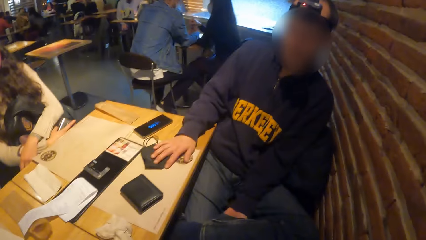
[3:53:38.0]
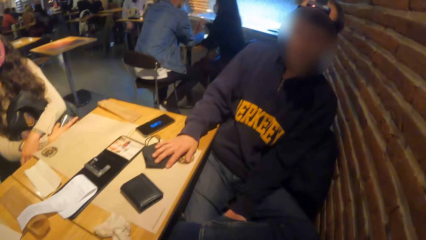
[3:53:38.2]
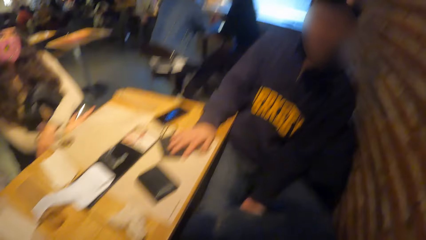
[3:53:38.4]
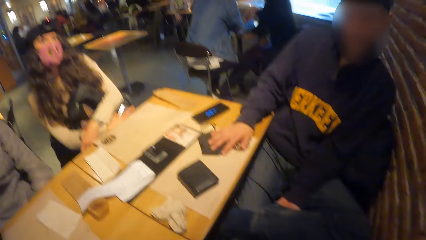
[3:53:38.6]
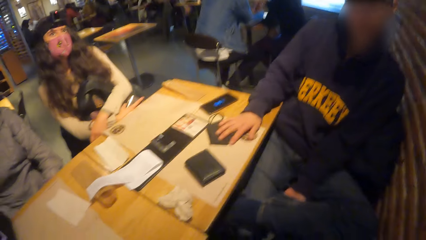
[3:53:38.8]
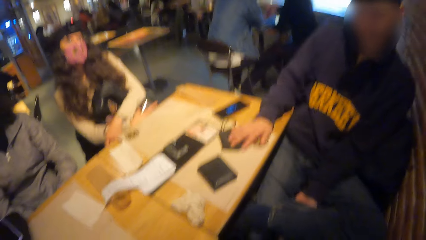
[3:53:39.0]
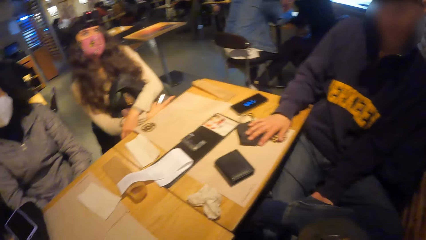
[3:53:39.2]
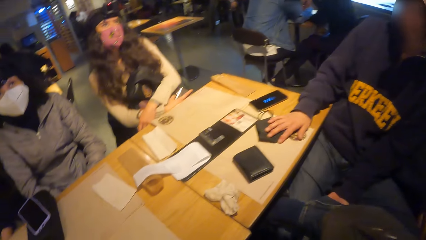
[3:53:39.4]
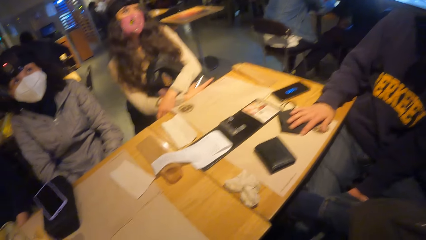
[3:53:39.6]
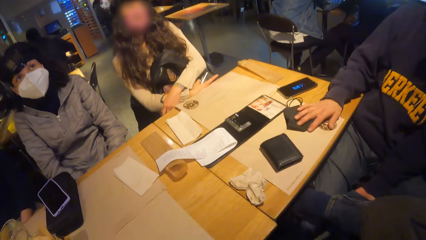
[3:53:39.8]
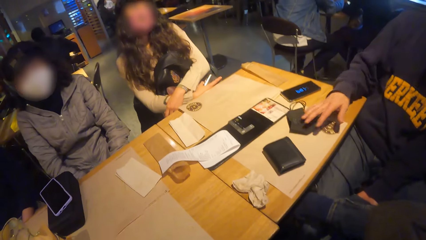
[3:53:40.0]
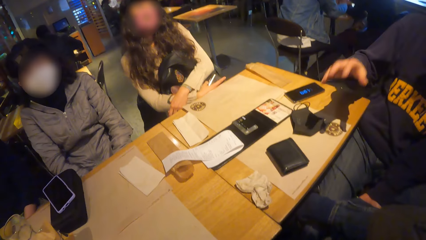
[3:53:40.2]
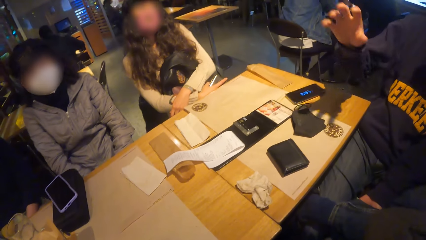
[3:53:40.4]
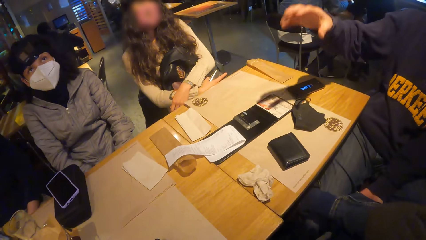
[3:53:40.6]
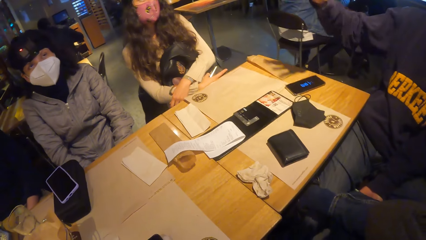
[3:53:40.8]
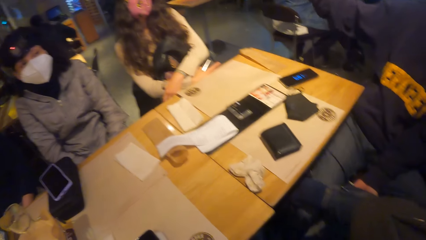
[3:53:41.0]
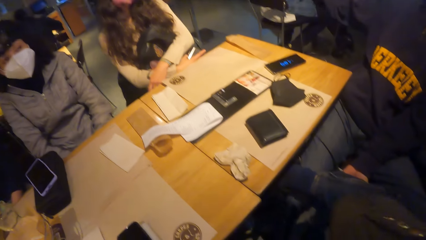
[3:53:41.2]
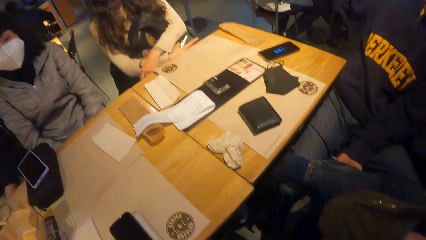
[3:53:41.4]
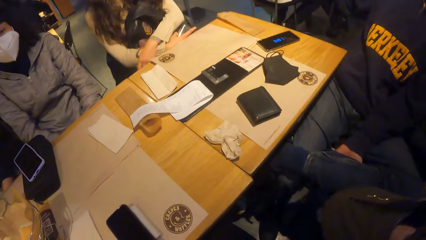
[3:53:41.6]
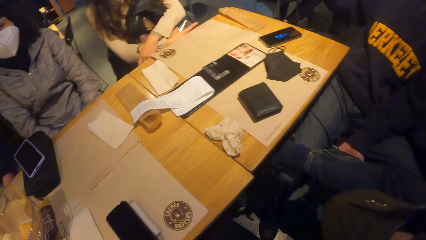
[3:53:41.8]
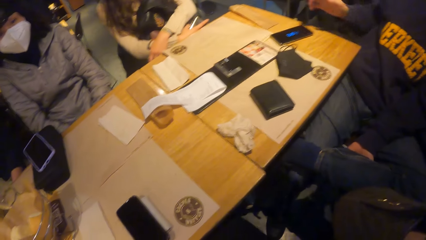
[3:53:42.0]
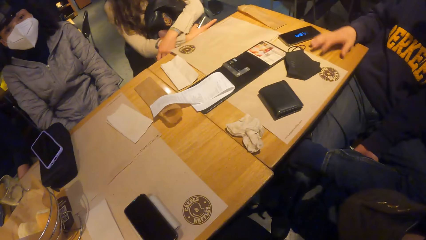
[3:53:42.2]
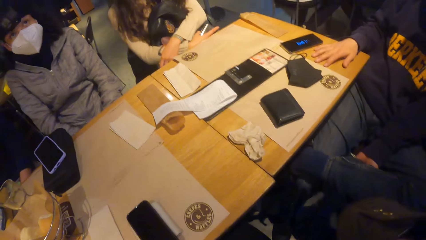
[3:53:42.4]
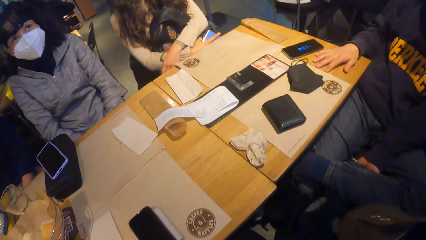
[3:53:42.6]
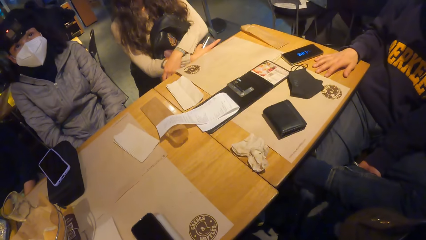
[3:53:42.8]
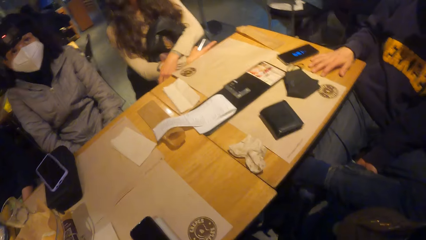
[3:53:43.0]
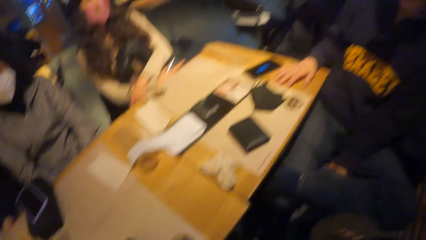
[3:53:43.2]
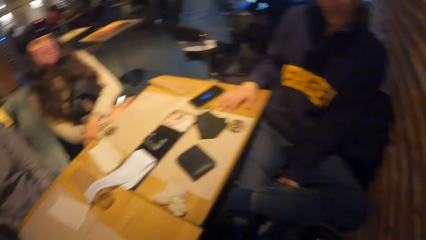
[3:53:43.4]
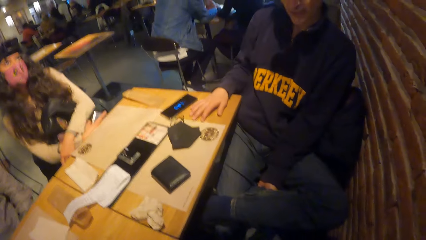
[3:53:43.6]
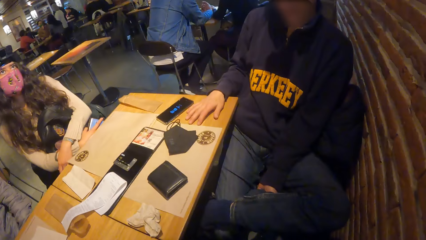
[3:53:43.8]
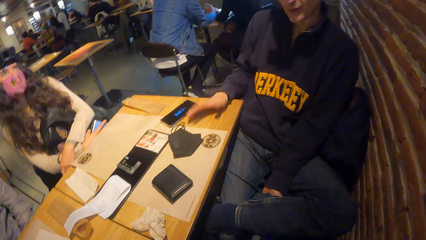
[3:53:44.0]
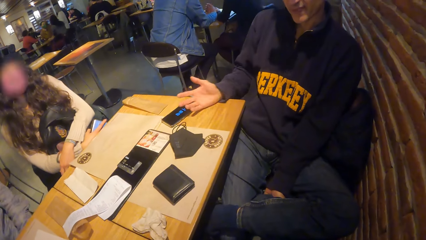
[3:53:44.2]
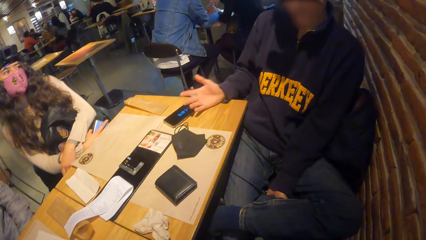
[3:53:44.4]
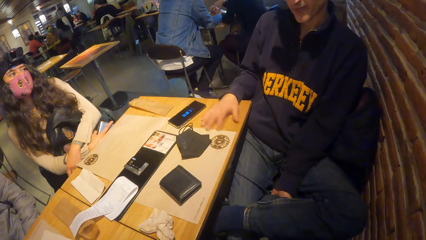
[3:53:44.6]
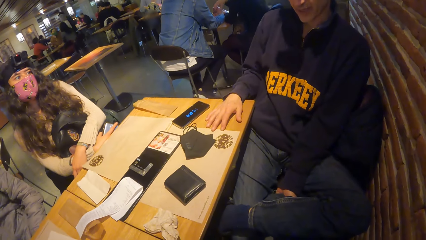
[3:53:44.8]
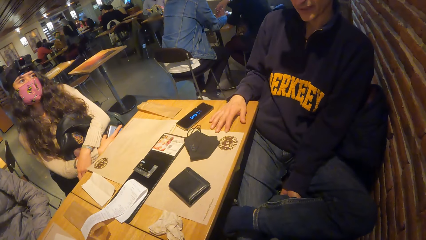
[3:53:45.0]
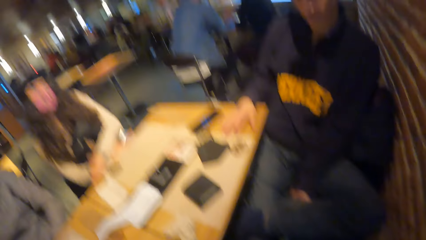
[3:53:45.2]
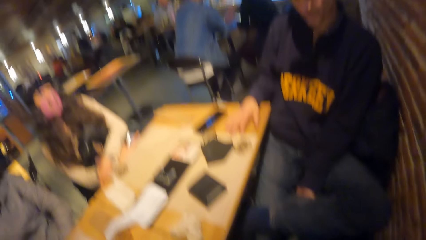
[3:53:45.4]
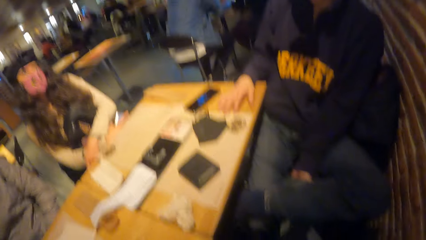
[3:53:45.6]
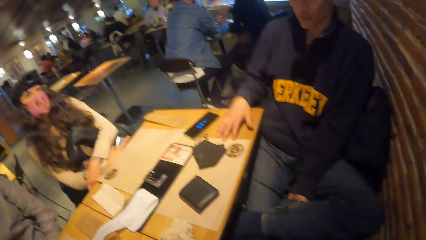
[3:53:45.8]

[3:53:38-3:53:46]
The man interacts with the group of people at the table and moves hands.

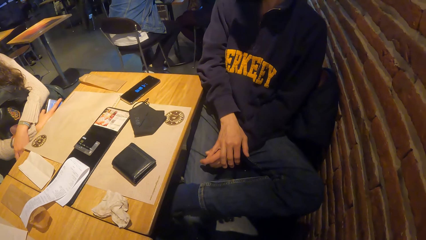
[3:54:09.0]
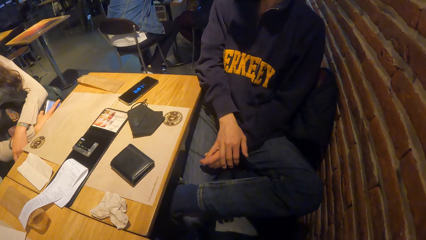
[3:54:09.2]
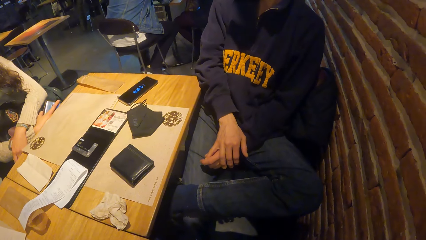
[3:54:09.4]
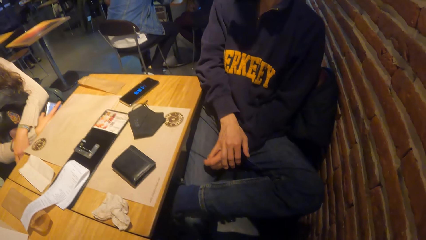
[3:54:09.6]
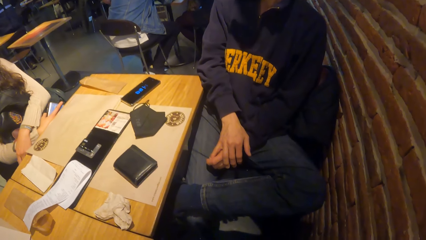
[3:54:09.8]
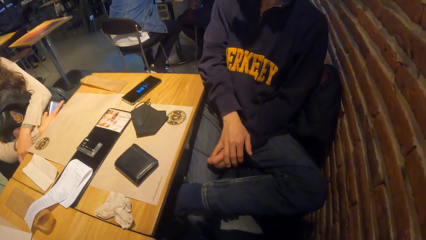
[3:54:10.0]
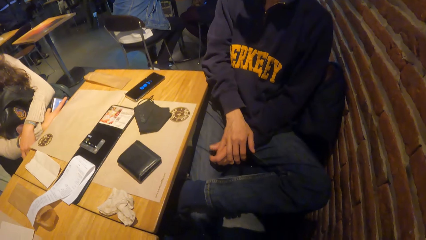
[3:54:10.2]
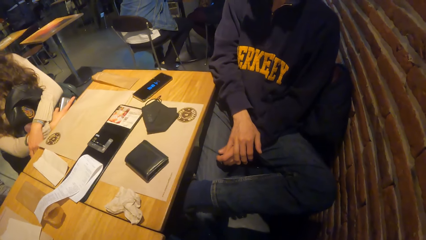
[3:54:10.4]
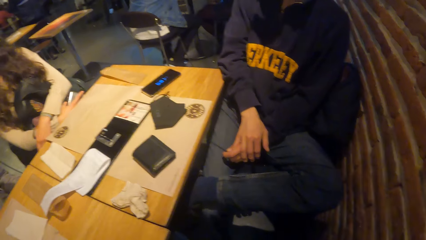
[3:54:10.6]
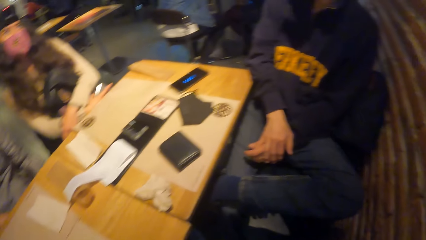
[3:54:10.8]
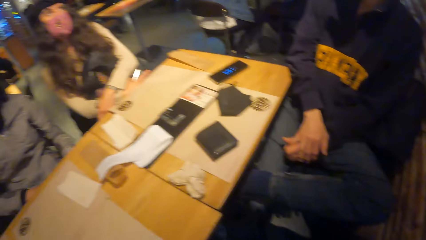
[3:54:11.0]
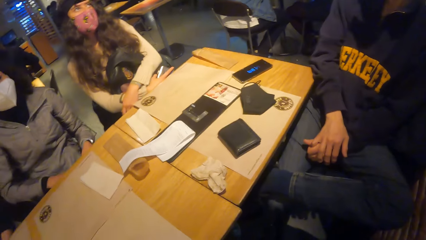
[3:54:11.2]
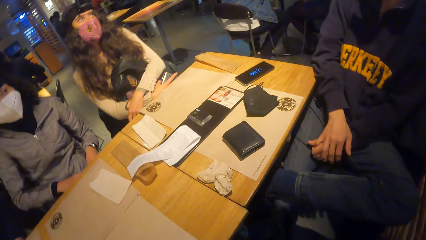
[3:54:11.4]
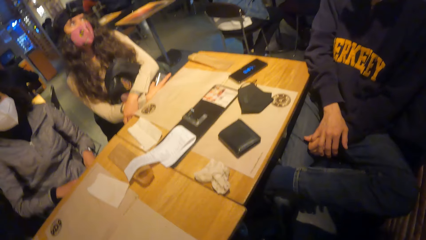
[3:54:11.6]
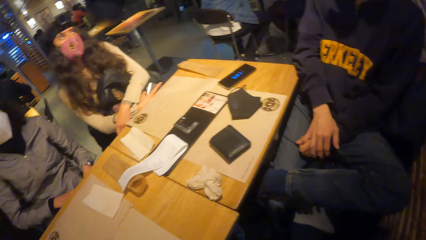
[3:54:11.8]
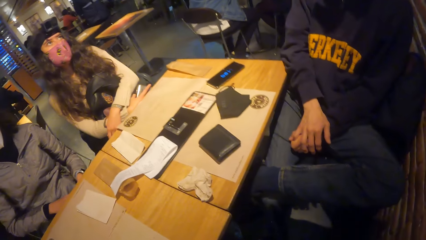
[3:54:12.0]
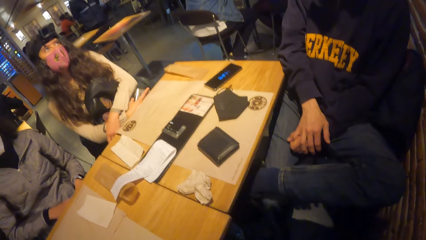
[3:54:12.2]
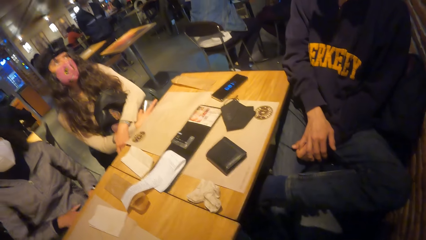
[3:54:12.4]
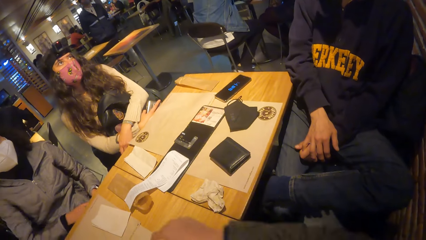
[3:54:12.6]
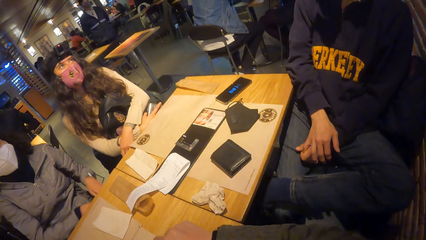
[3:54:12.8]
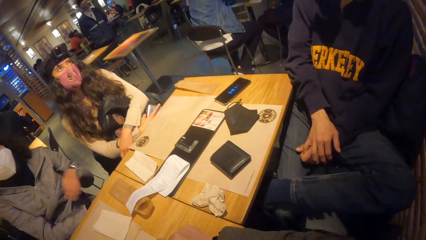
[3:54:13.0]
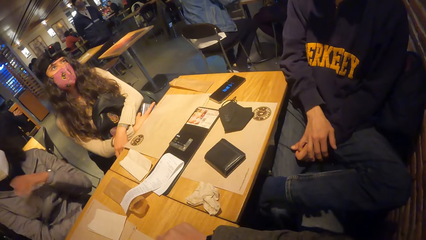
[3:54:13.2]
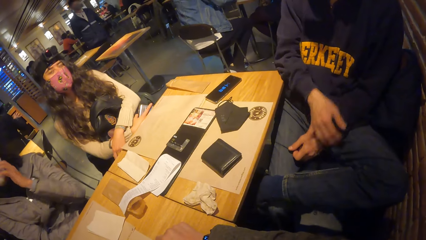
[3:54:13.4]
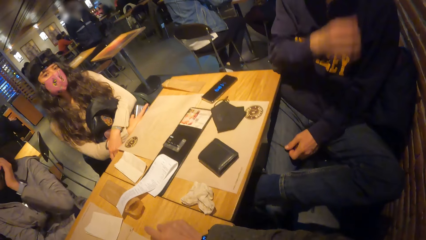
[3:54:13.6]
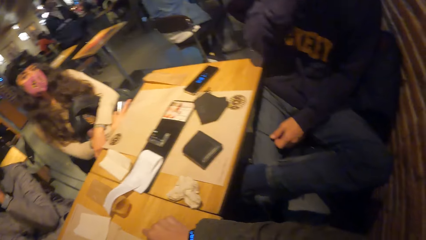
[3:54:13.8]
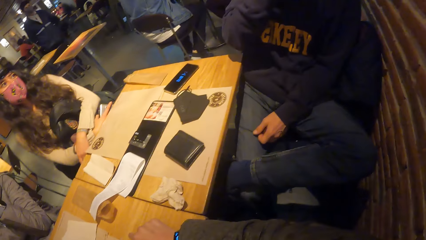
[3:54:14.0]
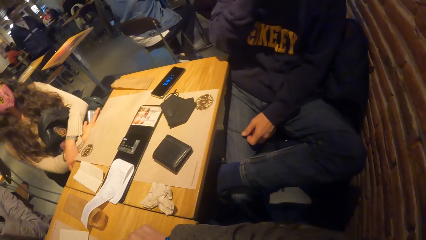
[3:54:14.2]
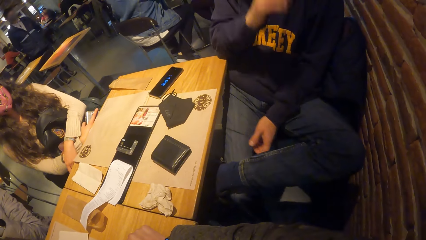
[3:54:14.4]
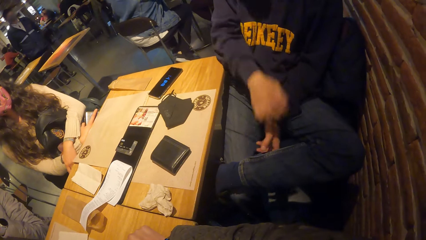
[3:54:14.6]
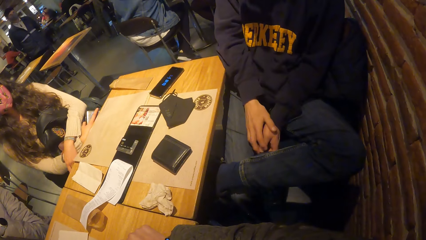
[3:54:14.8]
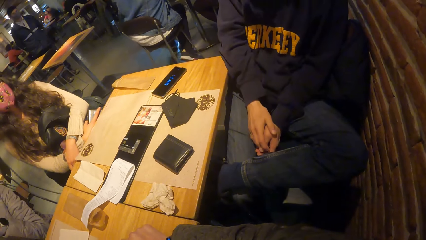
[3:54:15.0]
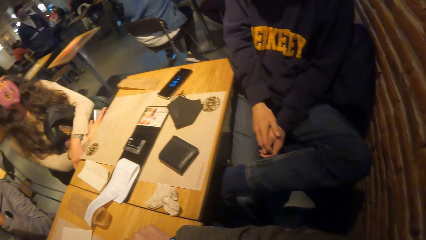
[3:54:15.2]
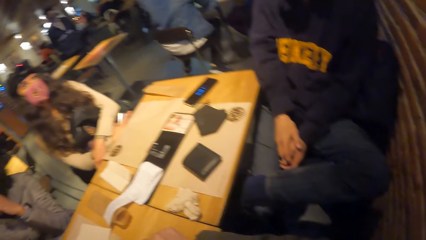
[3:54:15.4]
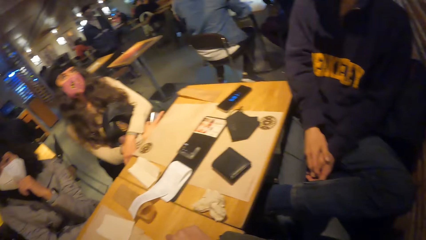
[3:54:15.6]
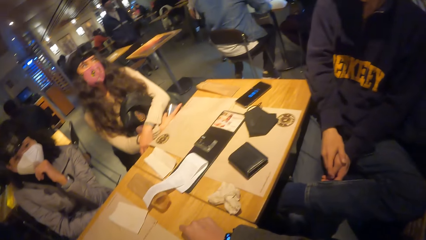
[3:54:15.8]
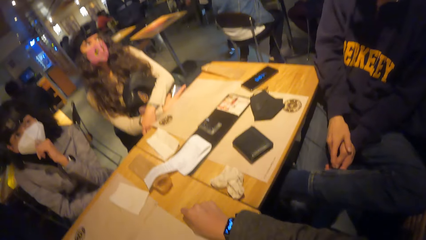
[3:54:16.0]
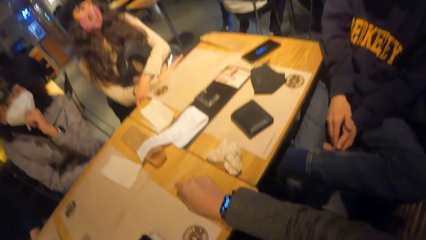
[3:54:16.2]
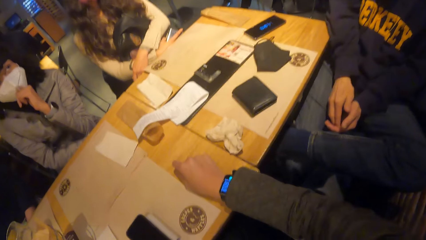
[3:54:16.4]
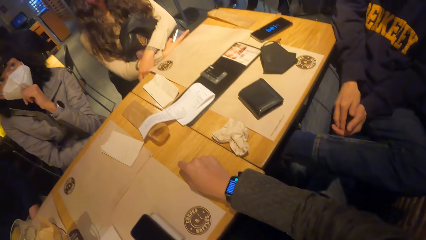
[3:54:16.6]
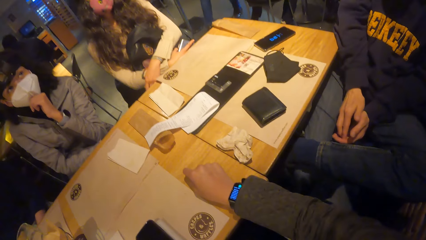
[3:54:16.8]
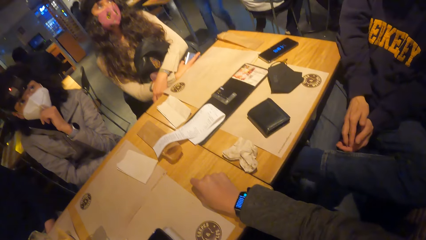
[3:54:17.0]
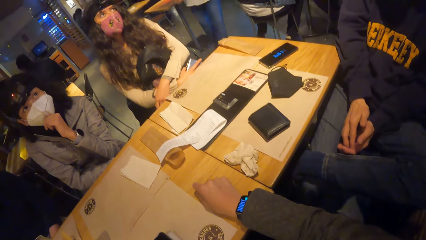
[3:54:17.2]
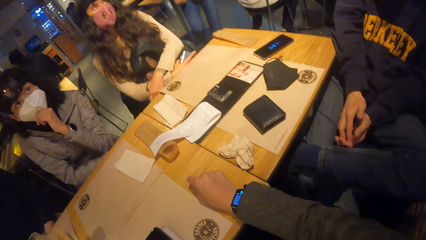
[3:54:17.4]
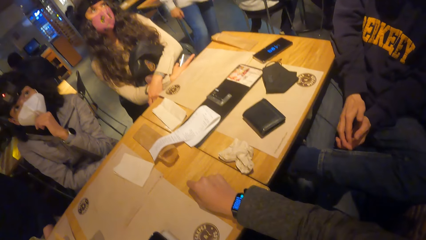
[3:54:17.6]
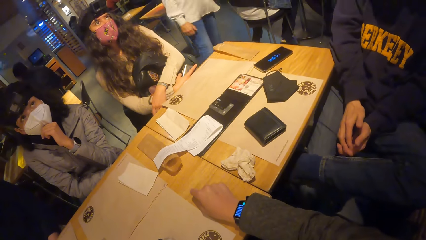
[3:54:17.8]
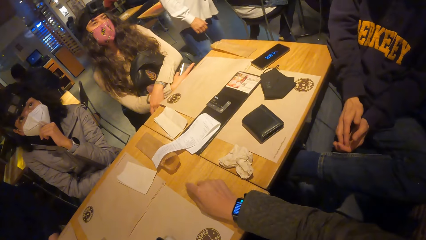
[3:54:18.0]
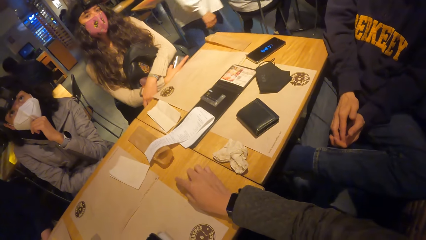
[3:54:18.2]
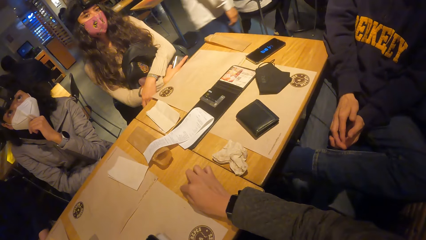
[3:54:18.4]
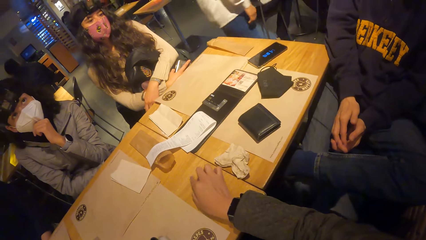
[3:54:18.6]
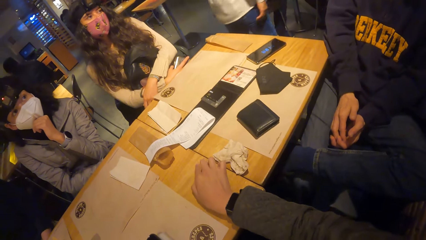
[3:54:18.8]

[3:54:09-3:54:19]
The camera wearer looks around. A person moves hands.
